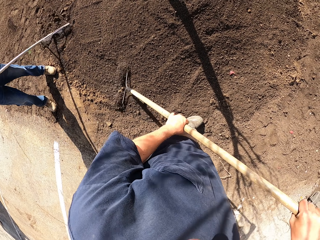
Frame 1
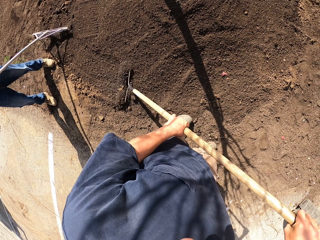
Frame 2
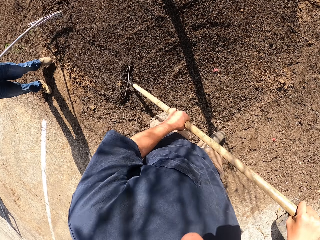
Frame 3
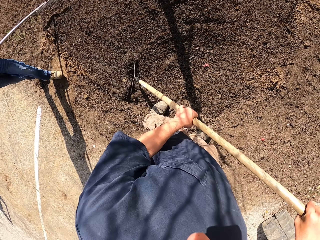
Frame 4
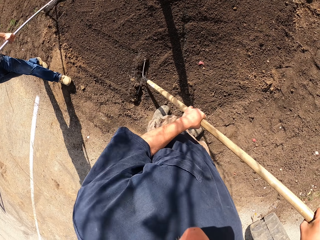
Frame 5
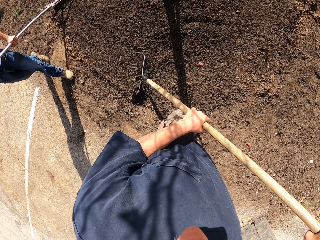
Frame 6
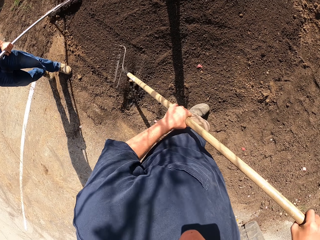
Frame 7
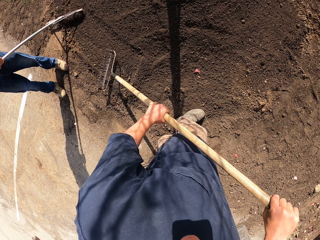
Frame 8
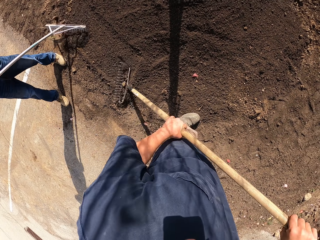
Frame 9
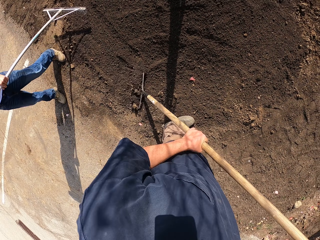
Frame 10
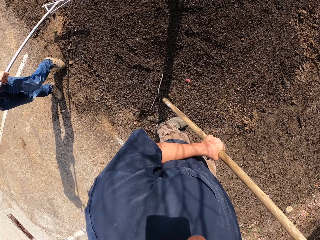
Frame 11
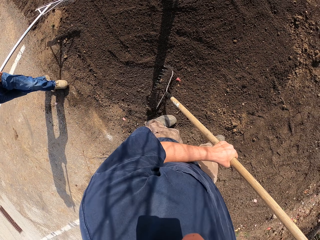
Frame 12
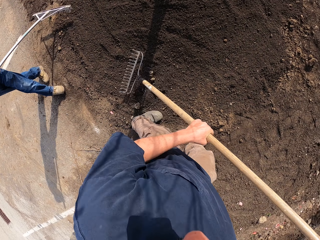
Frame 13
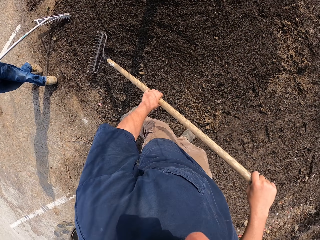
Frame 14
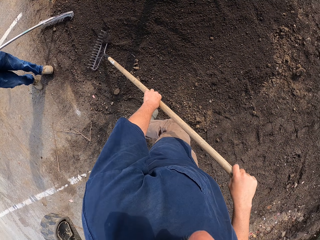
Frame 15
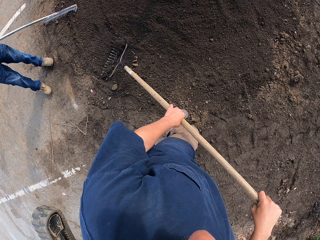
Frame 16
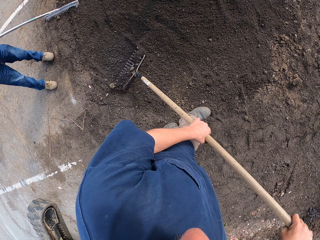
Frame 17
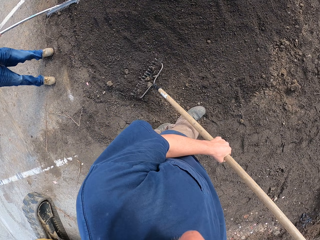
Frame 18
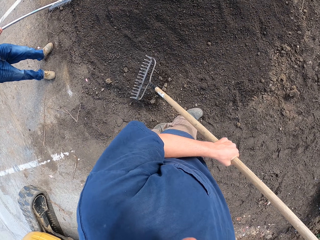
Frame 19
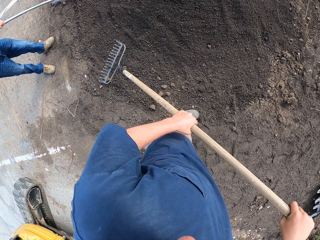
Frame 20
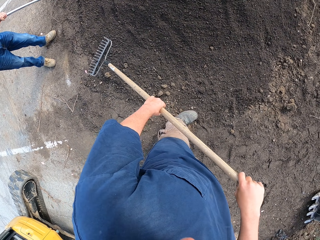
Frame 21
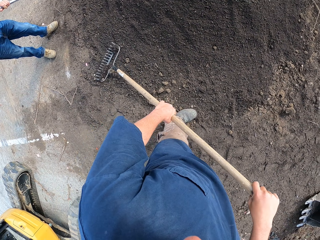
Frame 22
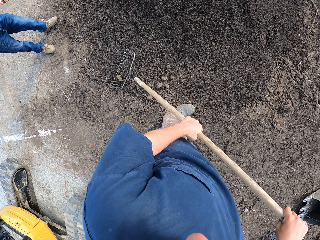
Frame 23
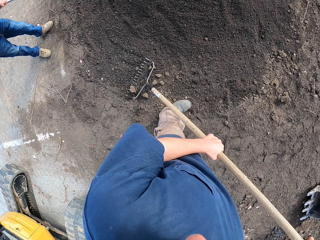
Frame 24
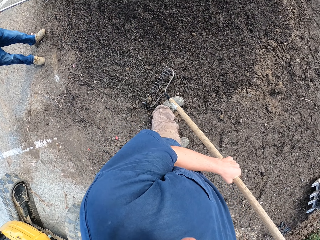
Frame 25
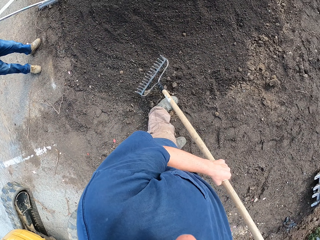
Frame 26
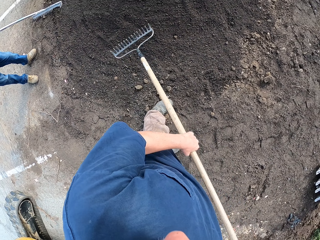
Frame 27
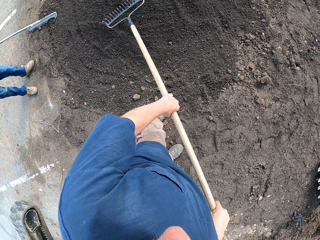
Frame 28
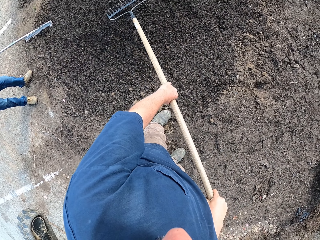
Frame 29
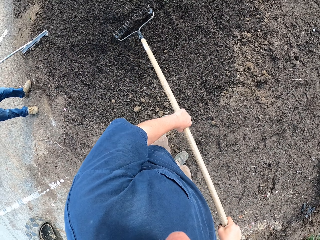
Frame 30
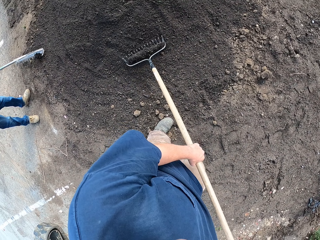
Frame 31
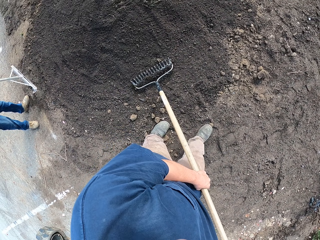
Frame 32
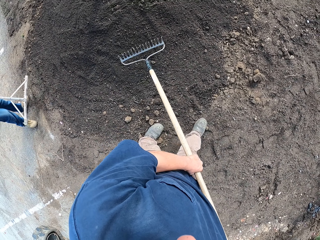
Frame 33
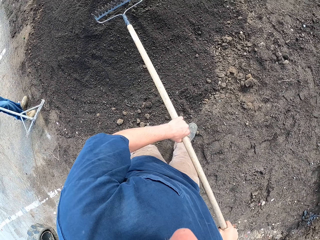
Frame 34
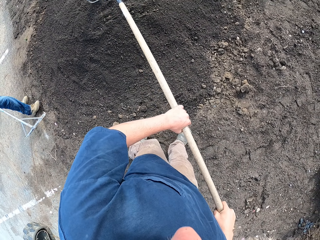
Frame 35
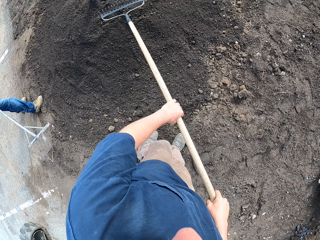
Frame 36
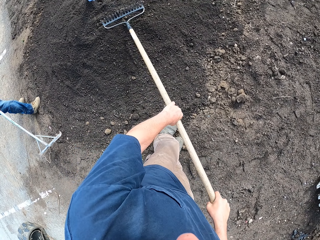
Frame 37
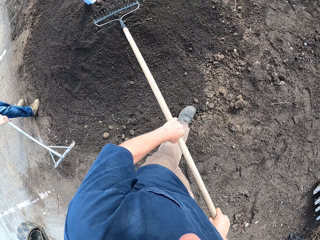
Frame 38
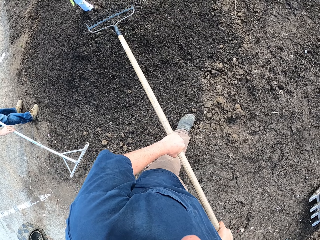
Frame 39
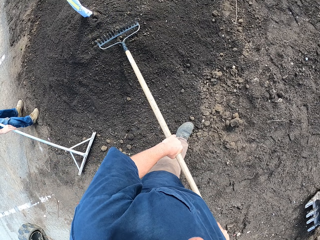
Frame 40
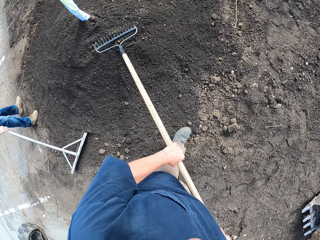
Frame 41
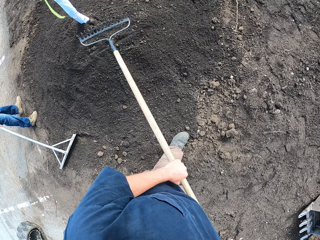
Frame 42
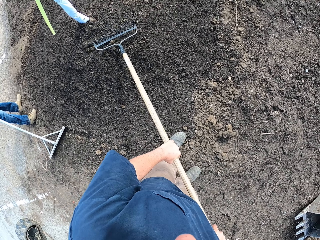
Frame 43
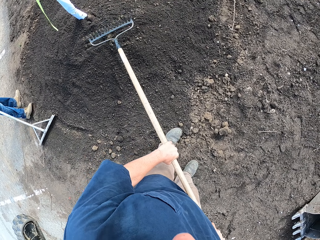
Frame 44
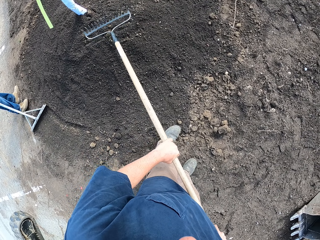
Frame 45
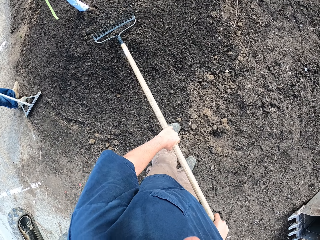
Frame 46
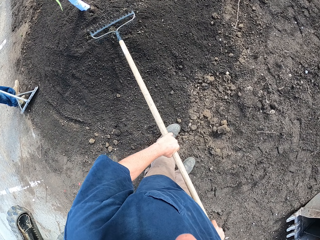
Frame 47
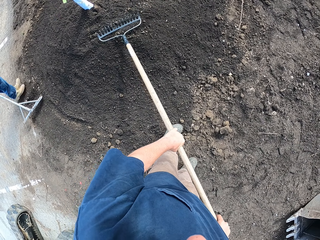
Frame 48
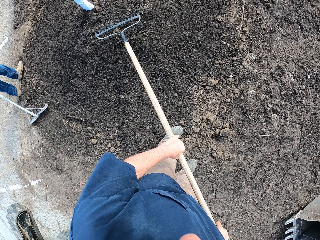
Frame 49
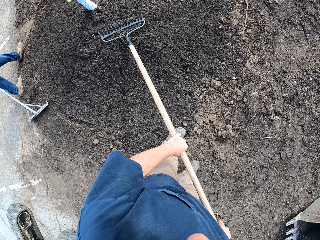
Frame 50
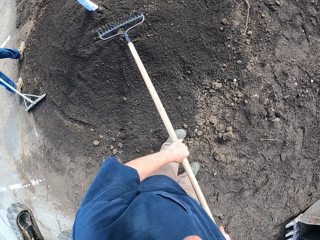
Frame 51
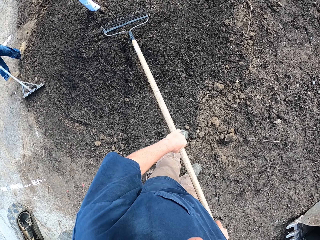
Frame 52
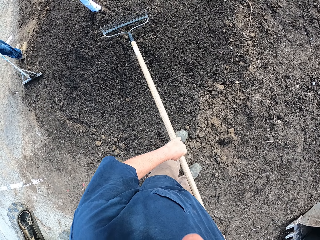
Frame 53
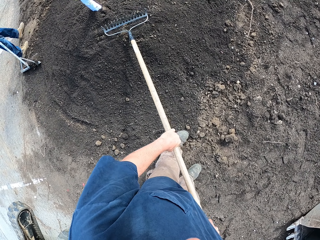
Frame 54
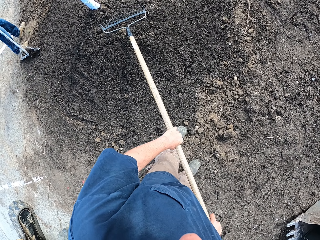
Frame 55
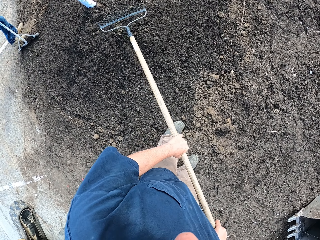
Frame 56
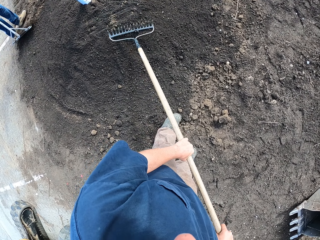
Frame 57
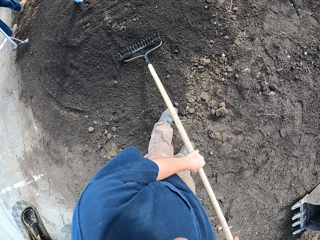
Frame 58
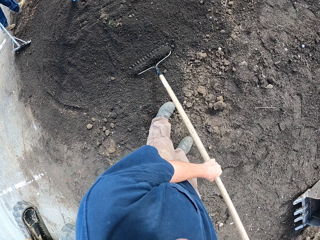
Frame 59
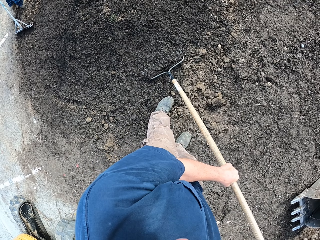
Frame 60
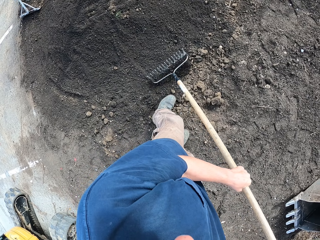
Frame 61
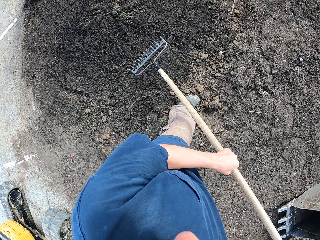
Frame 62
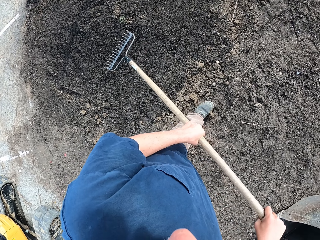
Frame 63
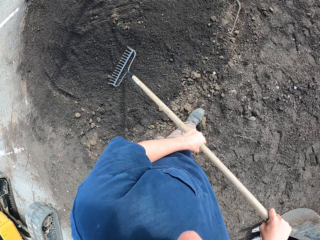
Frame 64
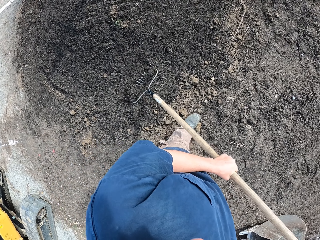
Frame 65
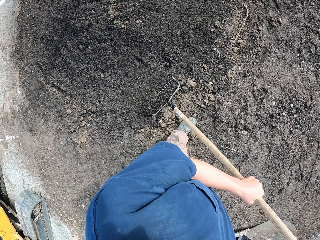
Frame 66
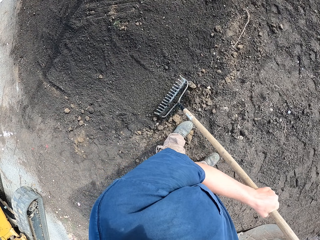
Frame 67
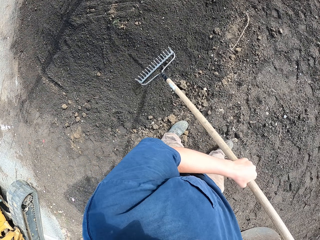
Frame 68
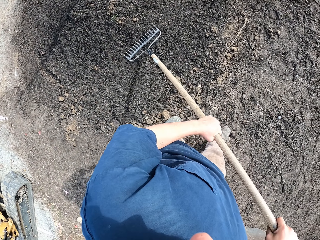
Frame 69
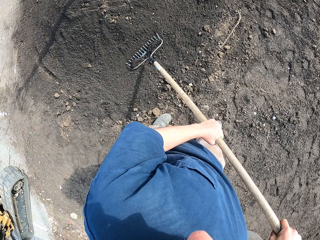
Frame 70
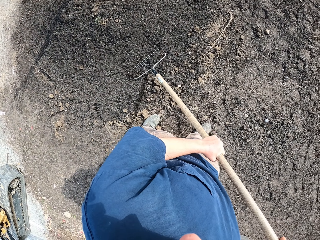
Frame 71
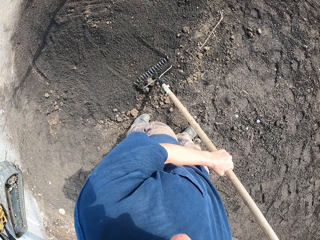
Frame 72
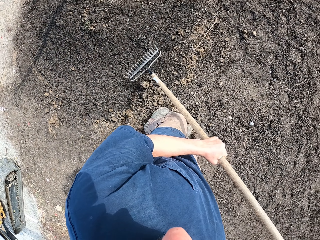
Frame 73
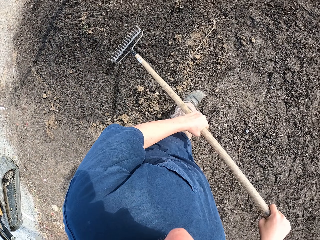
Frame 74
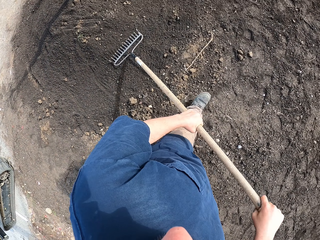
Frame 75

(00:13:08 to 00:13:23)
A man rakes the soil. The camera wearer rakes the soil. They hit the soil with a rake. They spread the soil with the rake.

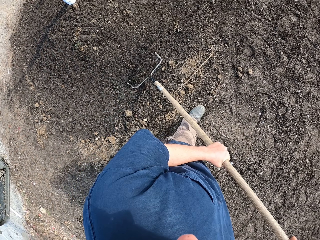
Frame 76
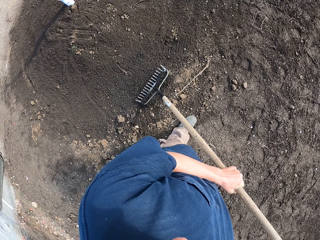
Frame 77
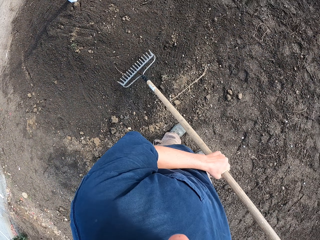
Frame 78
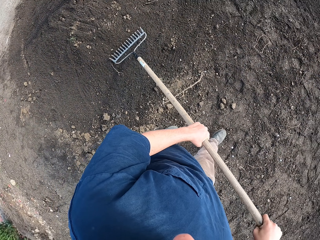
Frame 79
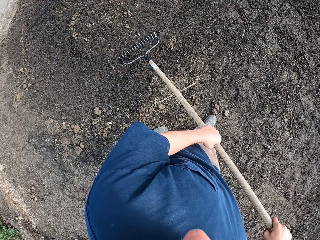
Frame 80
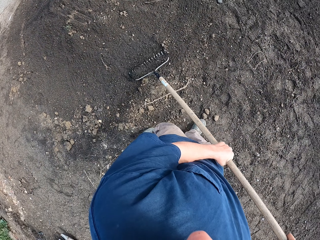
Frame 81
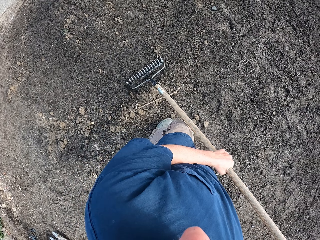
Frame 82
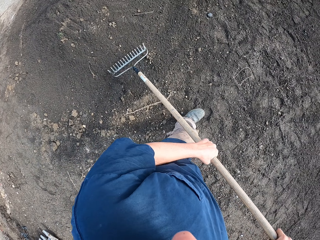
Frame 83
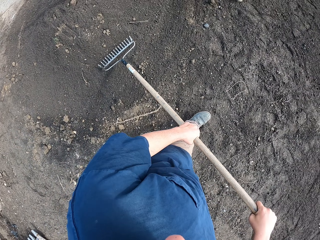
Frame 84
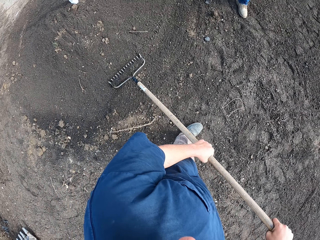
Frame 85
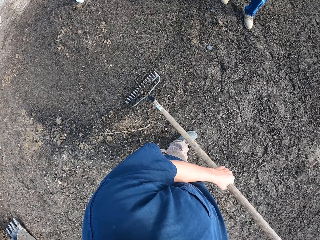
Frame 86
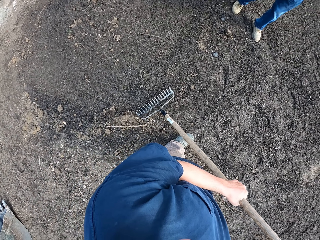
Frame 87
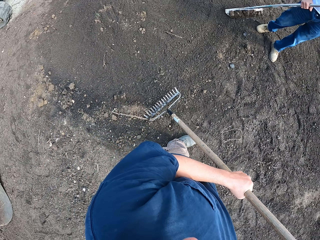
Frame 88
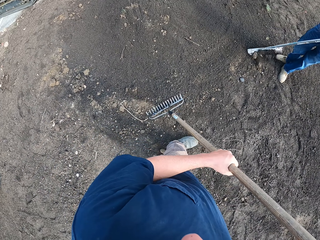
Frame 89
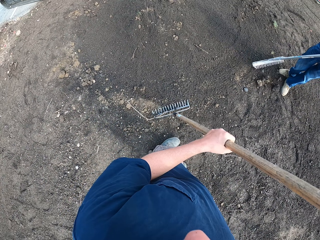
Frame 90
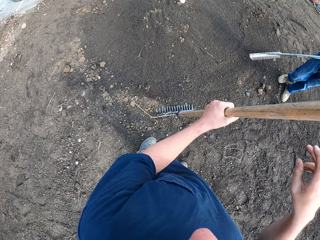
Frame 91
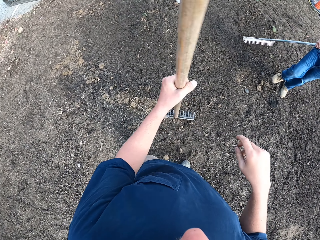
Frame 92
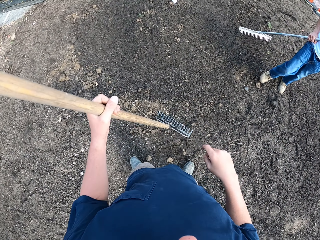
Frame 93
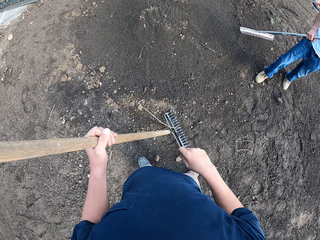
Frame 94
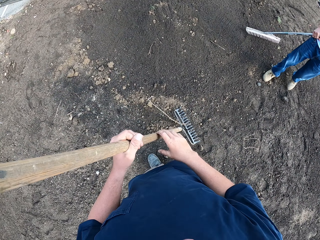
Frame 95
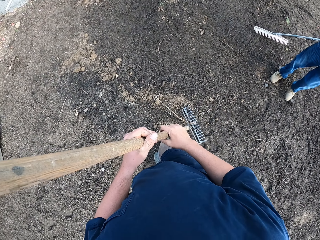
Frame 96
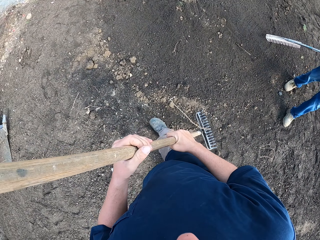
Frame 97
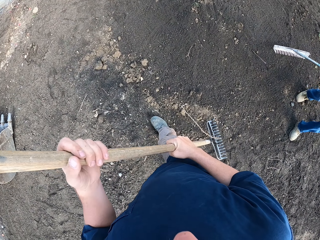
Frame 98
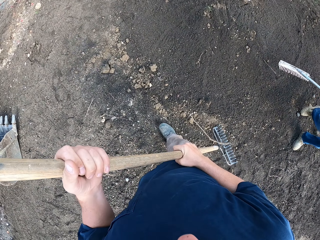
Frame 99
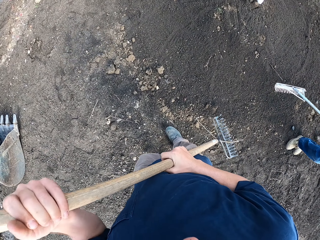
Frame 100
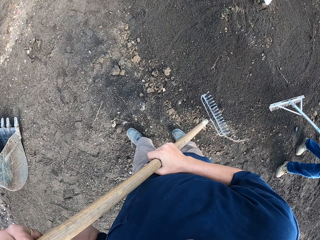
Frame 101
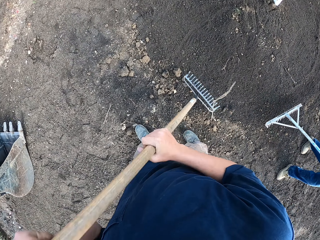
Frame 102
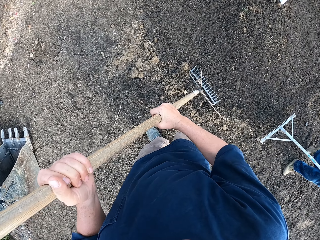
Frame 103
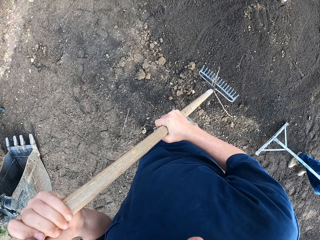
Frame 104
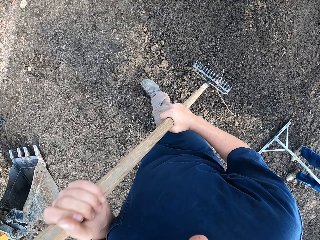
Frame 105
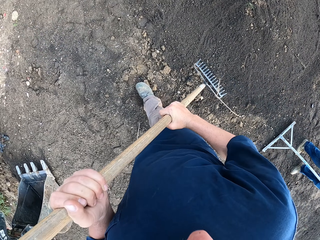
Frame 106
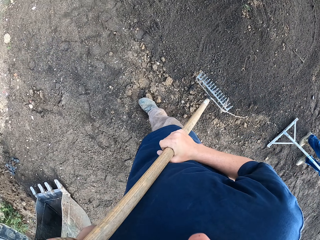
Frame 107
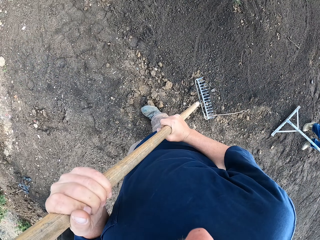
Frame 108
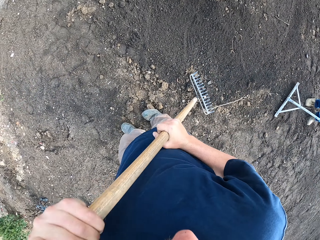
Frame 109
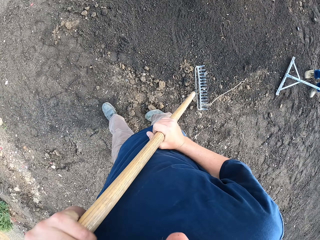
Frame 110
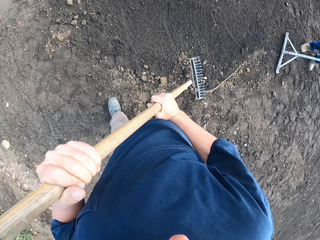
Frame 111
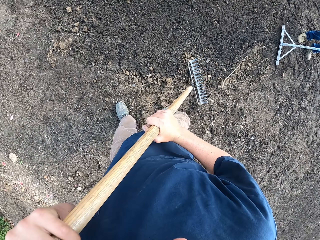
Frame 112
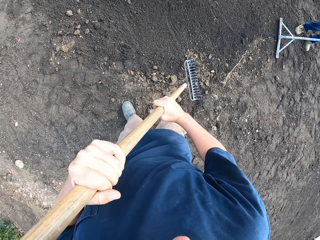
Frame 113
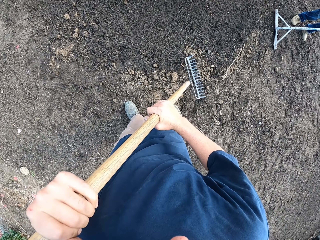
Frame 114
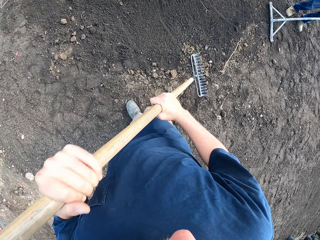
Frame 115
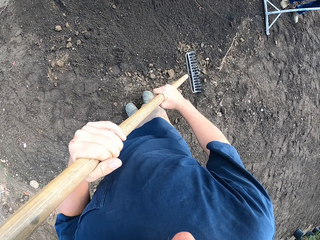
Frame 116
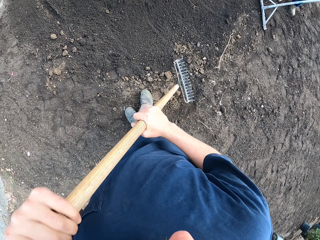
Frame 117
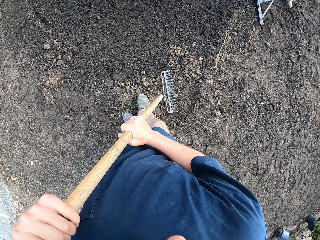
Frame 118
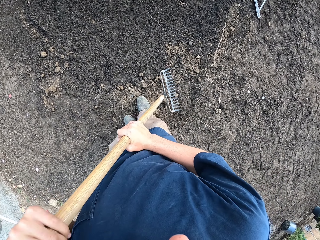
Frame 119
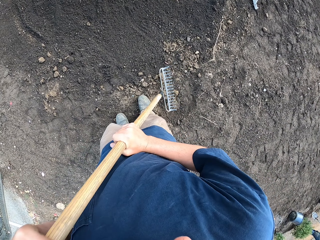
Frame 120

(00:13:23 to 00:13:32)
The camera wearer turns the rake. They hold the rake with both hands. They hit the soil with the rake.
